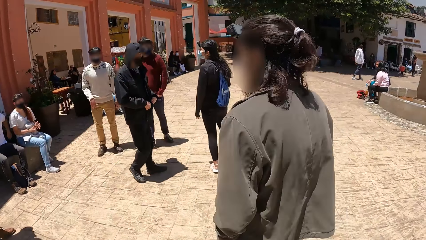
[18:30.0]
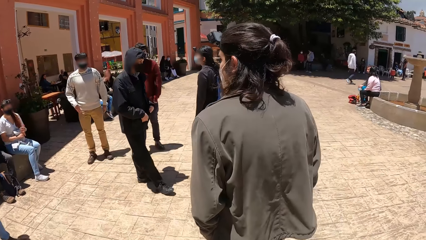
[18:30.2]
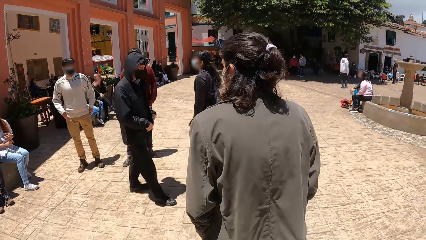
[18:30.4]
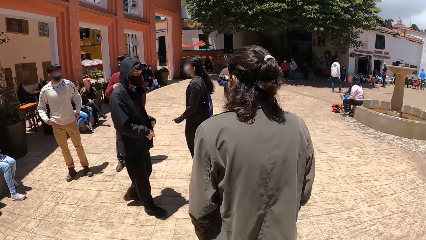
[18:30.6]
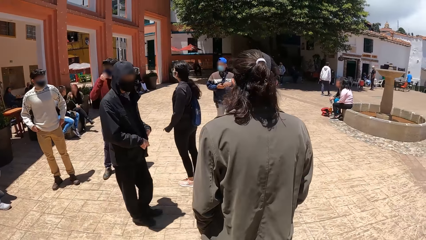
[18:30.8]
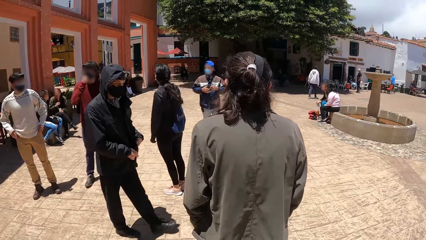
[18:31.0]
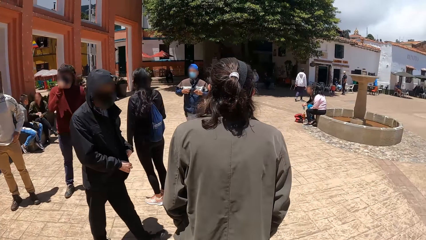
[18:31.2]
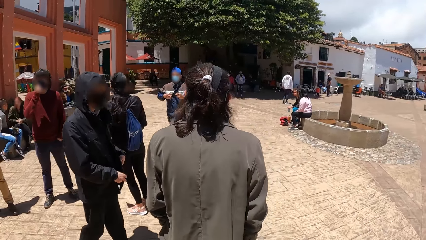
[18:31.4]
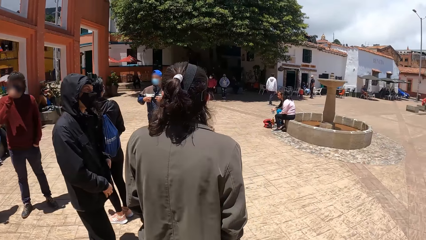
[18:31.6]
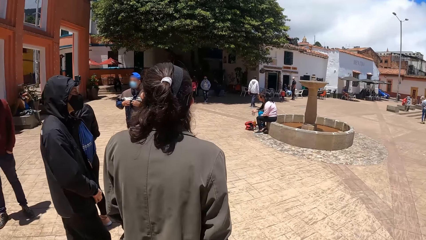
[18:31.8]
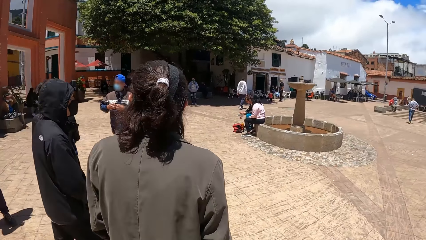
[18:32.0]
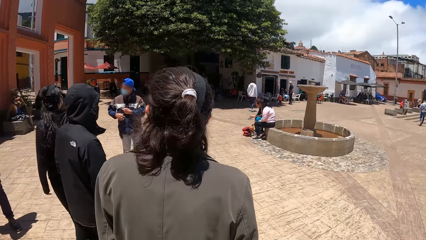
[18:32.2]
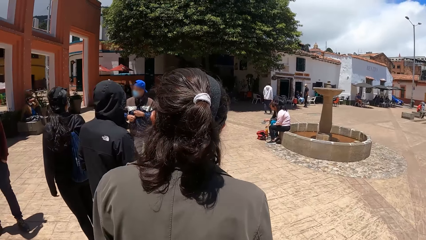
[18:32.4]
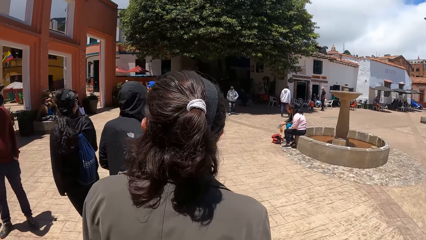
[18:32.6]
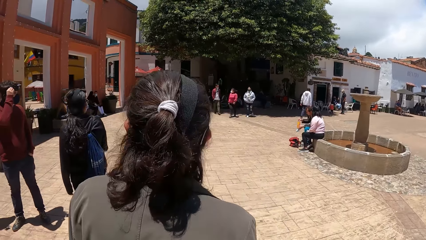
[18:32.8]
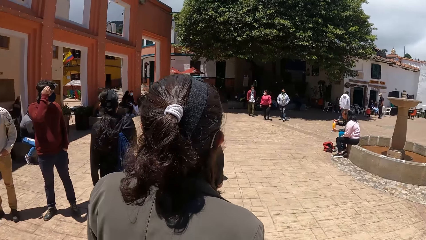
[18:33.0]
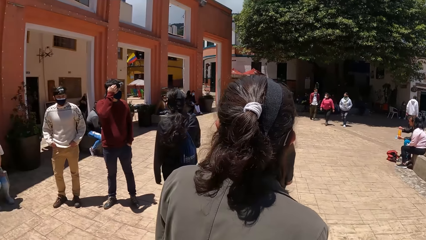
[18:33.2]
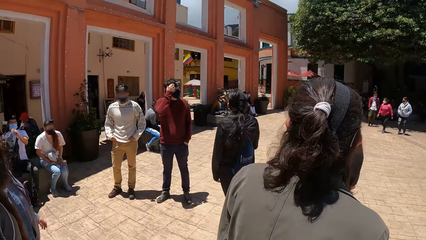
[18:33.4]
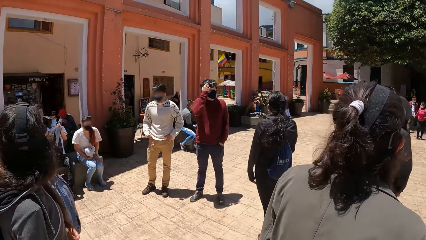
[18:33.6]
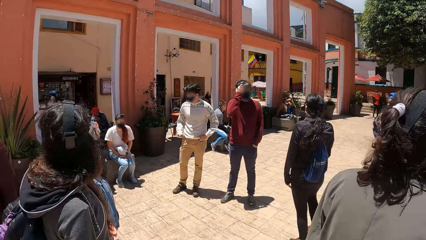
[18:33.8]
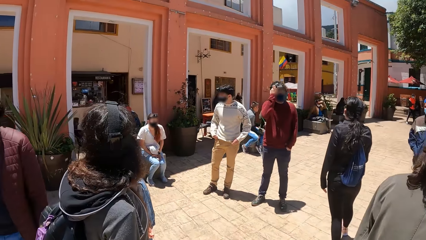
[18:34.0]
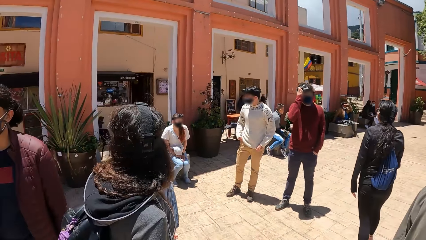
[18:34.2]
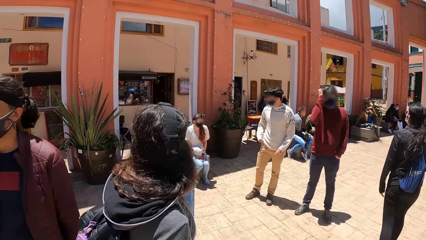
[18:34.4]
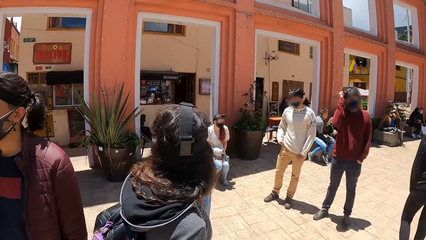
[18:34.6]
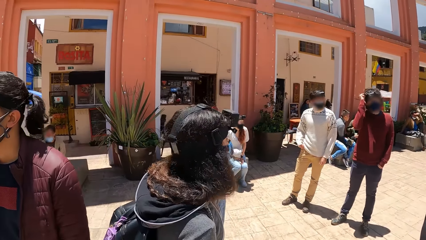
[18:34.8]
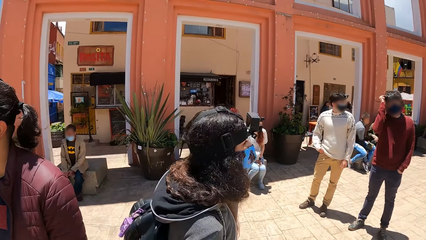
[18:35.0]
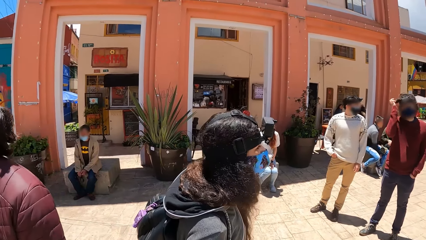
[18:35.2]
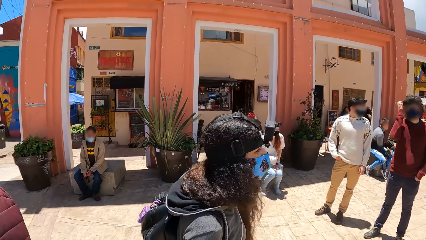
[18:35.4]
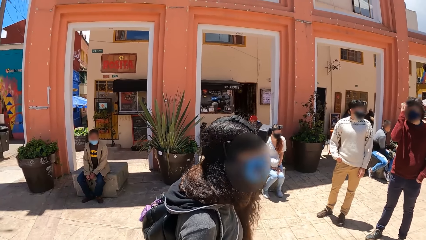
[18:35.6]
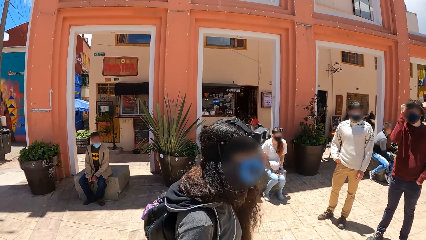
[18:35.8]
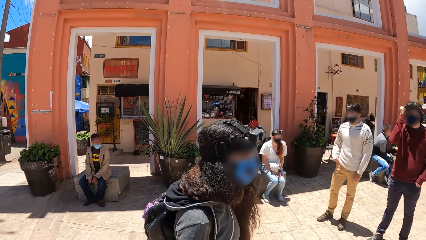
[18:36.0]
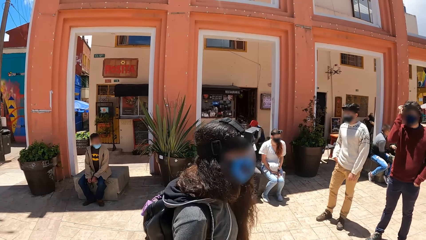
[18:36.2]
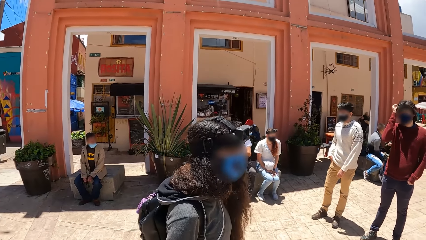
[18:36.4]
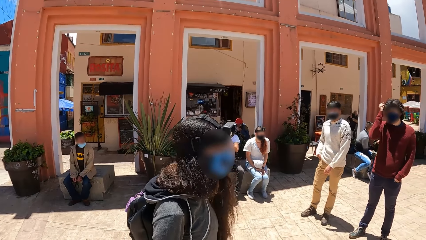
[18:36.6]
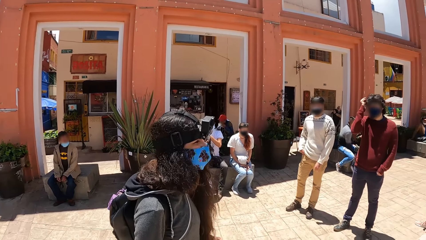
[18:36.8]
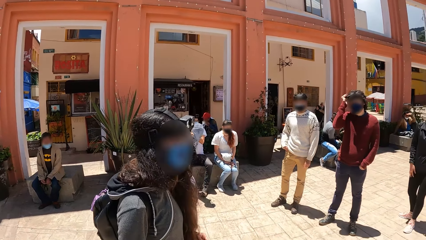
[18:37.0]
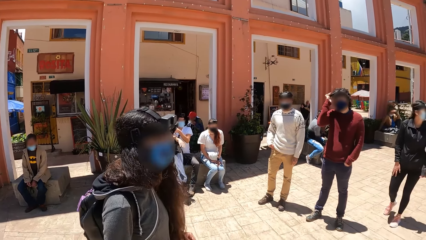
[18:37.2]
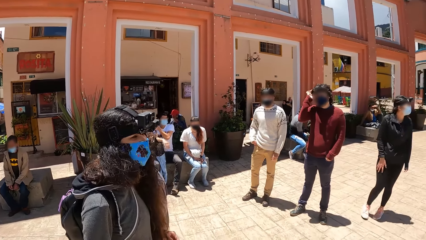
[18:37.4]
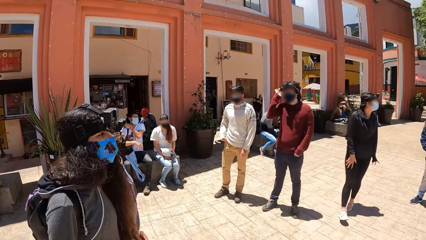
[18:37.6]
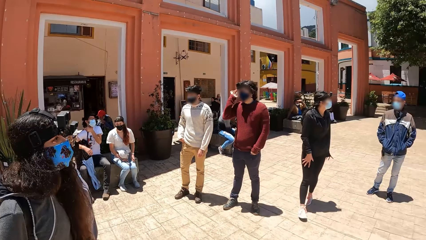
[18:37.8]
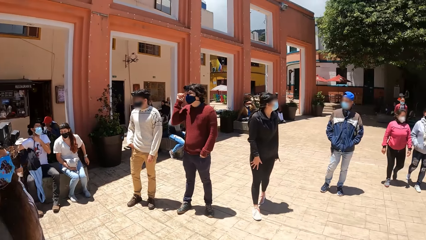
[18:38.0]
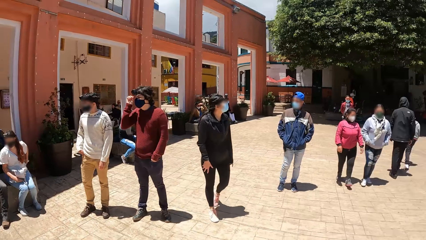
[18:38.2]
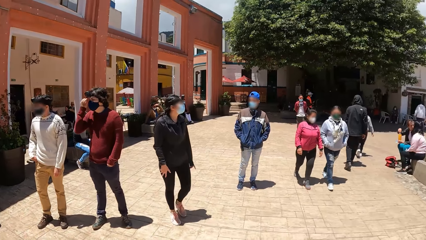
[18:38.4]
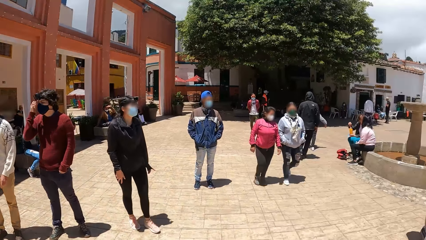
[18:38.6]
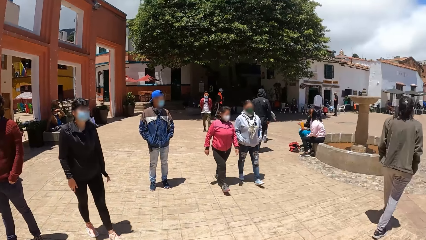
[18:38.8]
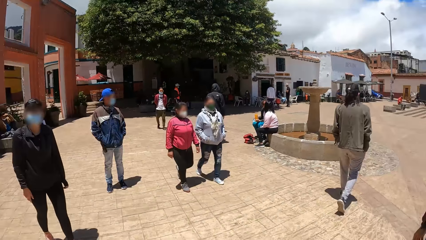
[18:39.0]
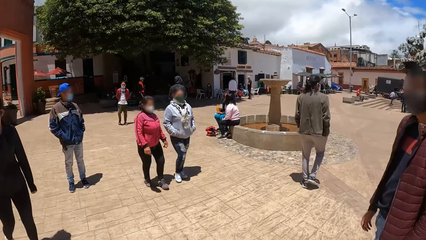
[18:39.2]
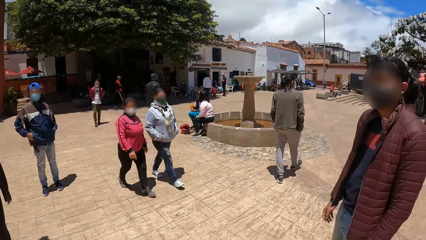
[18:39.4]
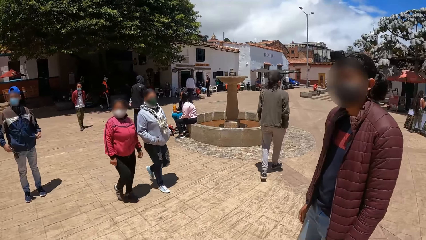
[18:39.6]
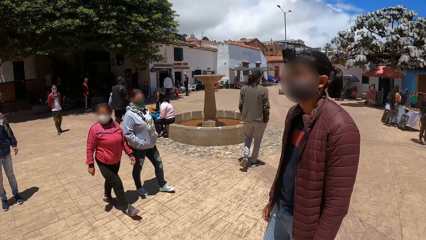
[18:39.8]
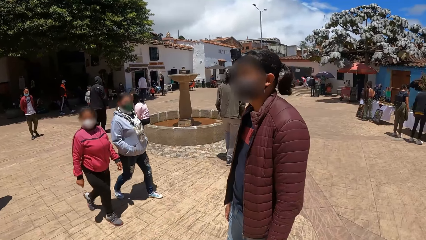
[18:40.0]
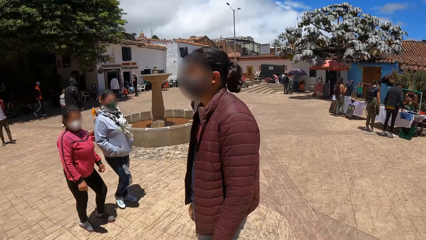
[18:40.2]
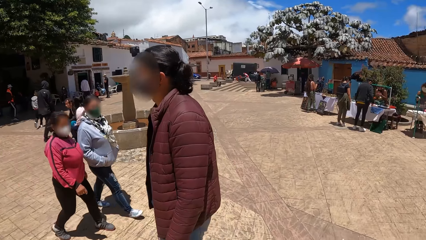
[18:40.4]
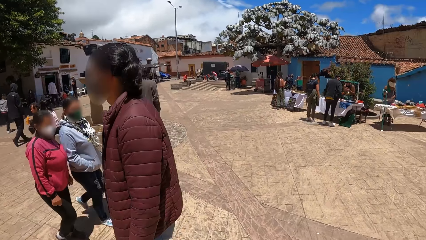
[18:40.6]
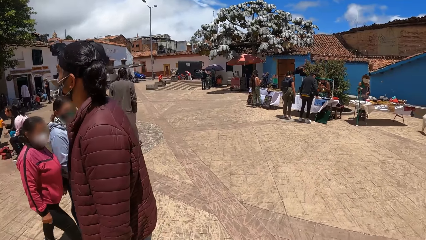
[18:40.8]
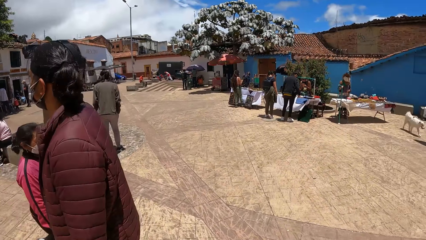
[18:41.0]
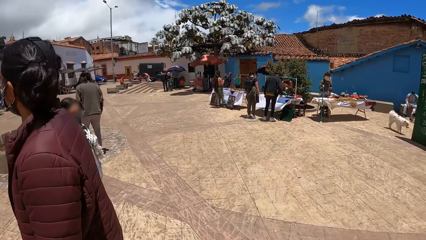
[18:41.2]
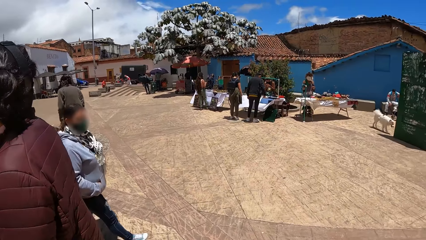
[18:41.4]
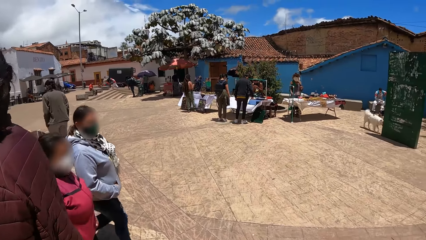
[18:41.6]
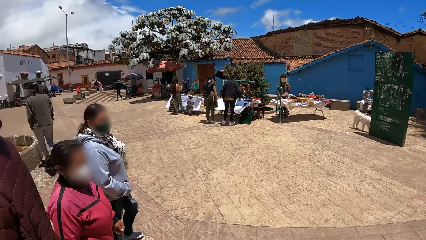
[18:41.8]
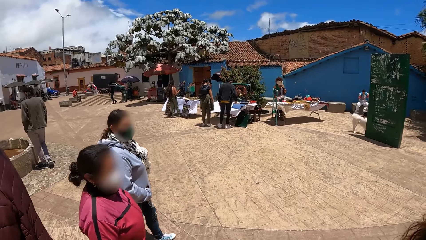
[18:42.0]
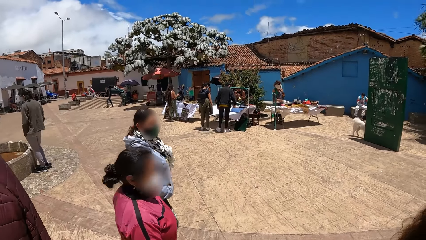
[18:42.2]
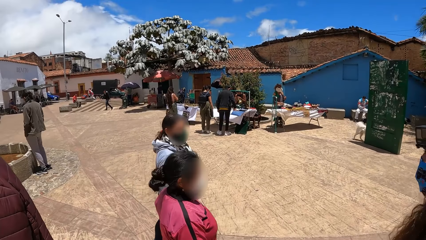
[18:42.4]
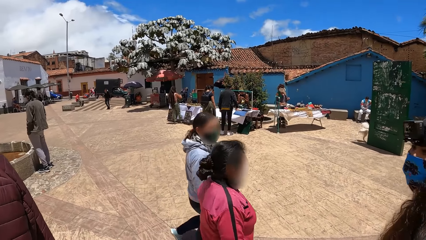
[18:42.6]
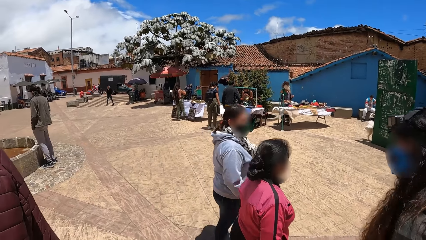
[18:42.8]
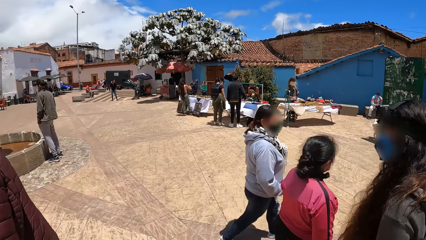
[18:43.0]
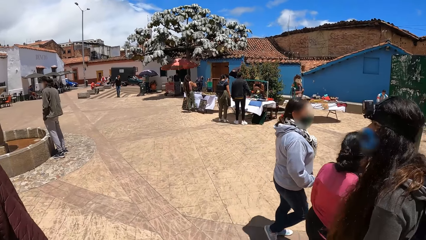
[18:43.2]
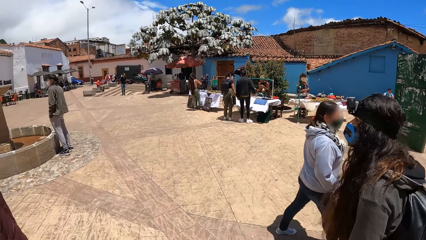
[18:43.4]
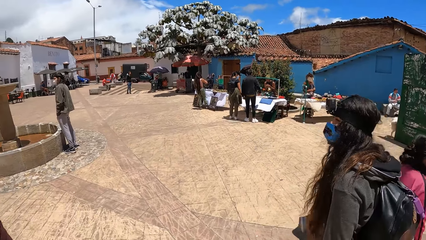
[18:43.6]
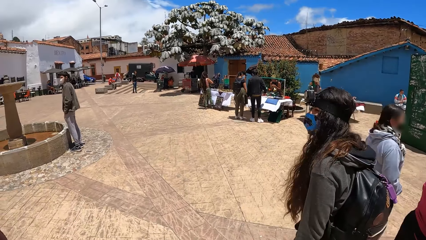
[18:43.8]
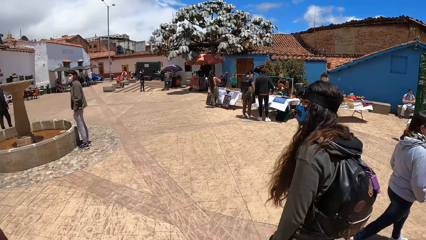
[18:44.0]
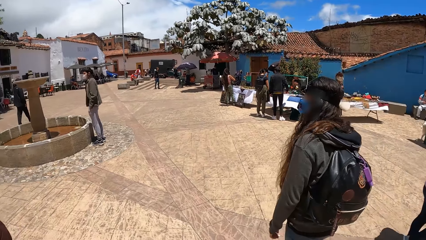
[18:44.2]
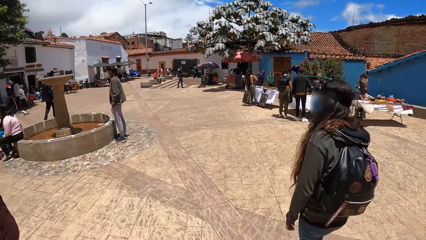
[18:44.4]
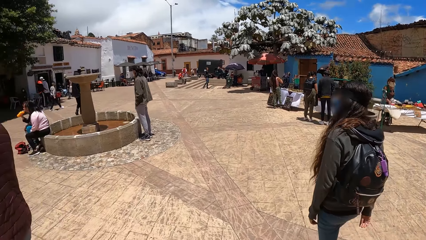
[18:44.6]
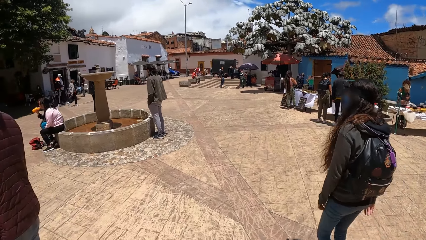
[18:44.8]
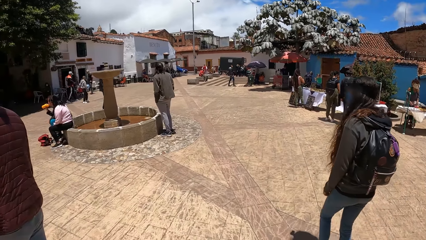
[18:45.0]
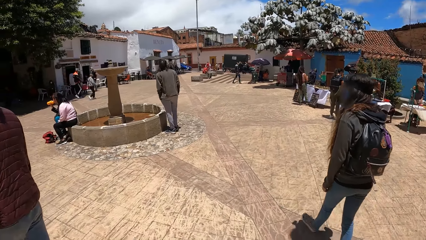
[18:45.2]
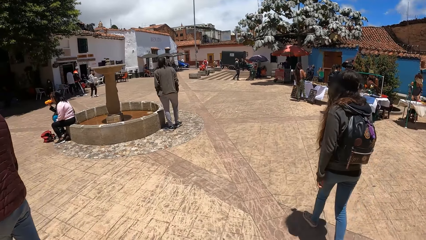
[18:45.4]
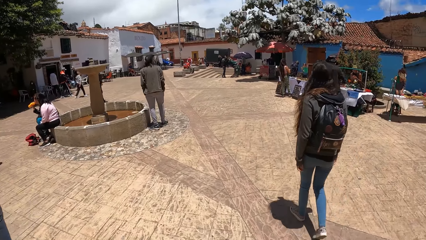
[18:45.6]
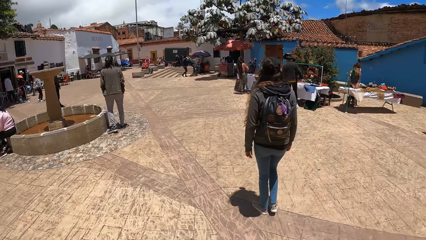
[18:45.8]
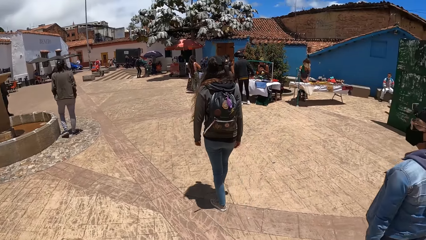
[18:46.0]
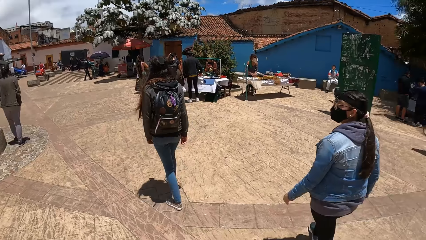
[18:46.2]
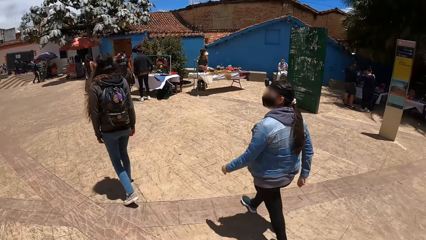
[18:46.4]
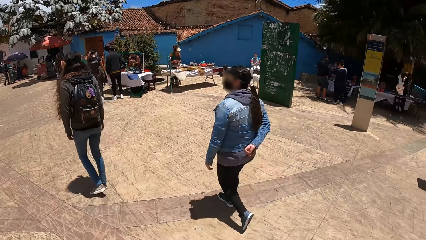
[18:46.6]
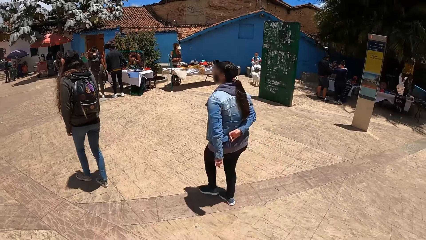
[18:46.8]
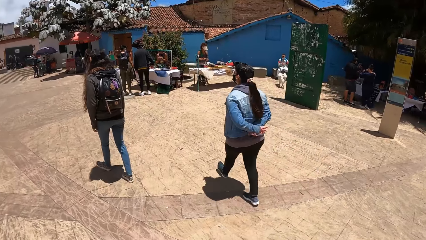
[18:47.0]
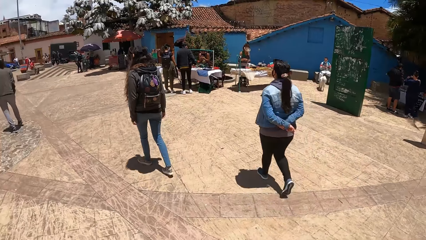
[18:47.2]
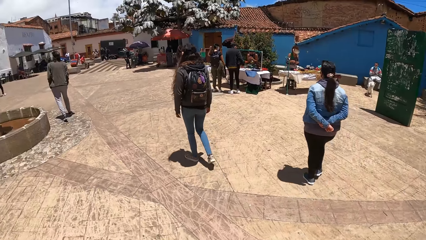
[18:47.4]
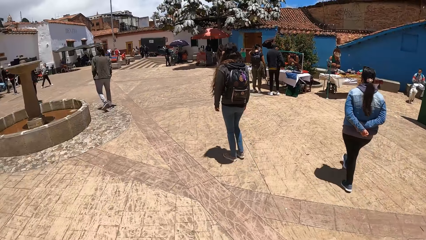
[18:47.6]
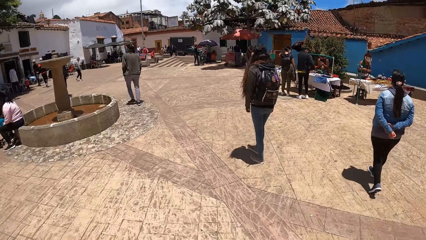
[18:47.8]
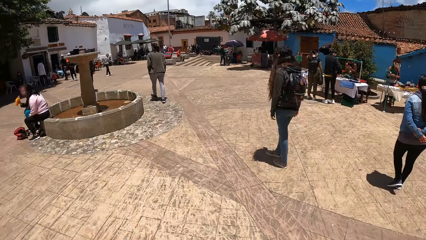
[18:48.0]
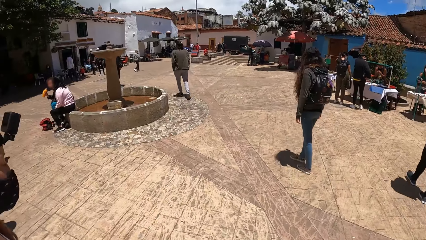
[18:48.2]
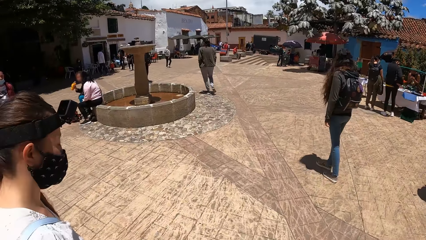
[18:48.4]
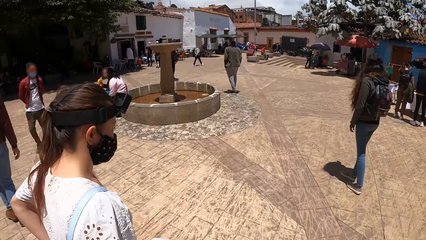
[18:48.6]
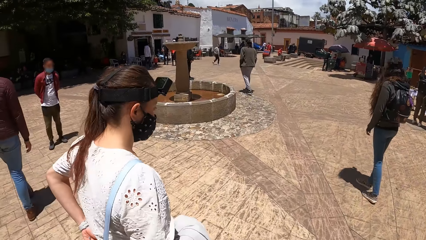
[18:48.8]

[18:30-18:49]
A man walks ahead of the camera wearer. Another man puts his hands in his trouser pocket. A third man touches his face with his right hand. A woman converses with the third man and a fourth man. Another man takes the phone from his right hand with his left hand, opens his breast pocket with his right hand, and puts the phone in his left hand into his breast pocket. Another man picks up a bottle of juice from the ground with his right hand. The camera wearer looks around. The woman walks past the camera wearer. The man with the bottle drinks from the bottle of juice in his right hand. Another woman walks past the camera wearer. She folds both hands behind her back.
